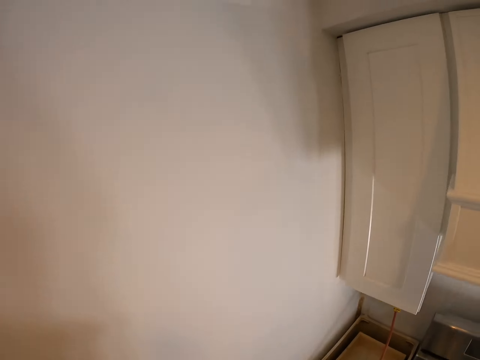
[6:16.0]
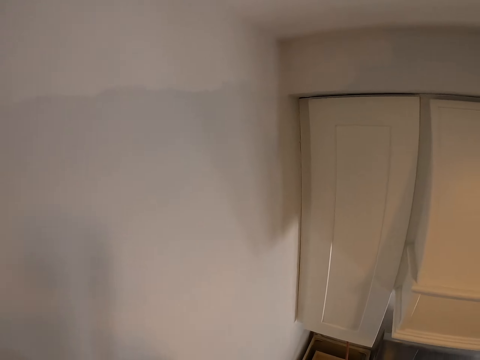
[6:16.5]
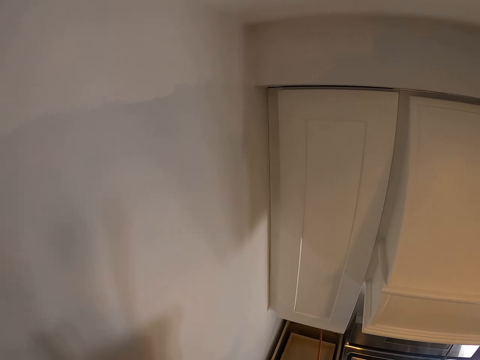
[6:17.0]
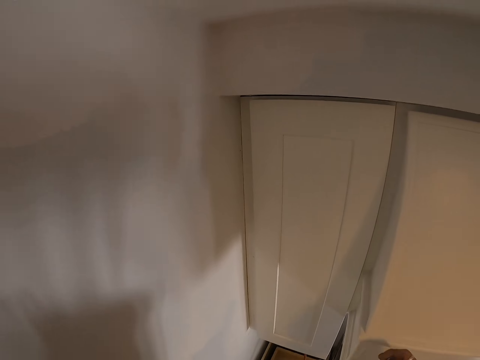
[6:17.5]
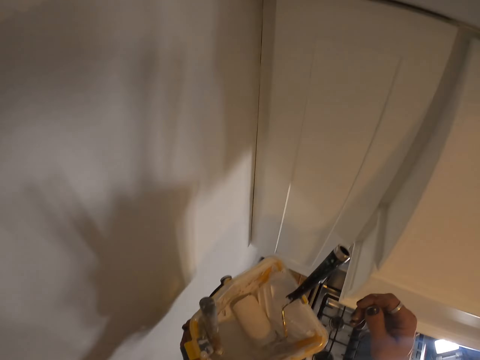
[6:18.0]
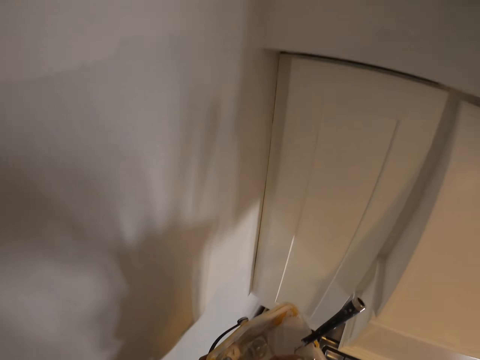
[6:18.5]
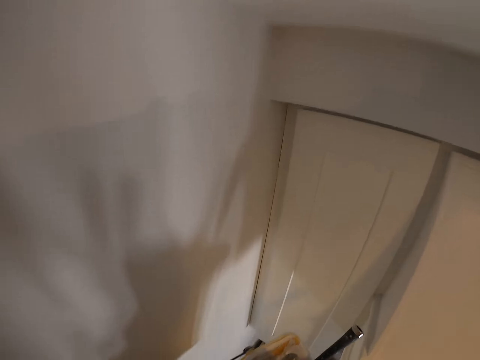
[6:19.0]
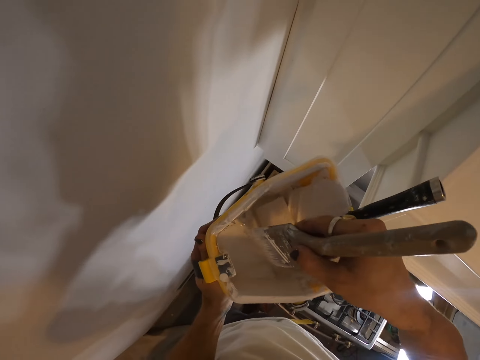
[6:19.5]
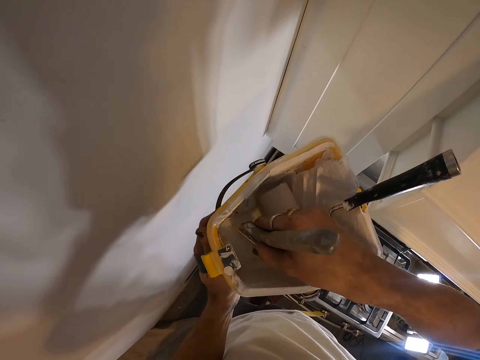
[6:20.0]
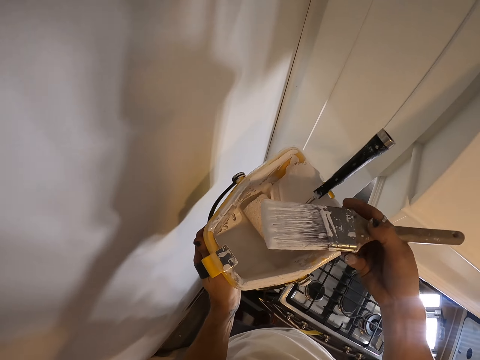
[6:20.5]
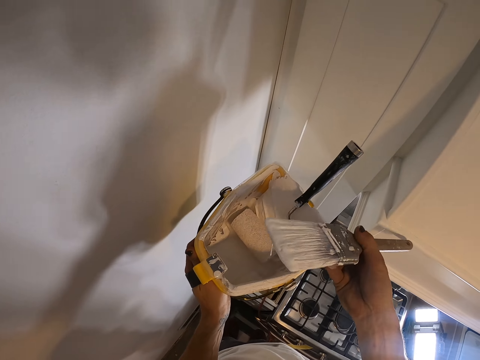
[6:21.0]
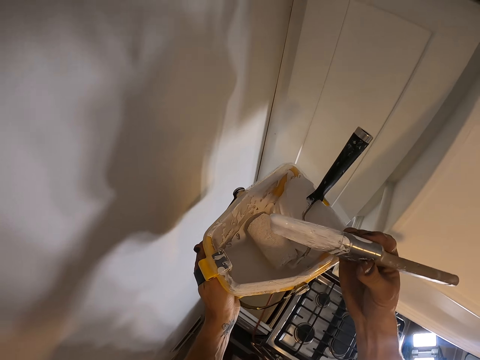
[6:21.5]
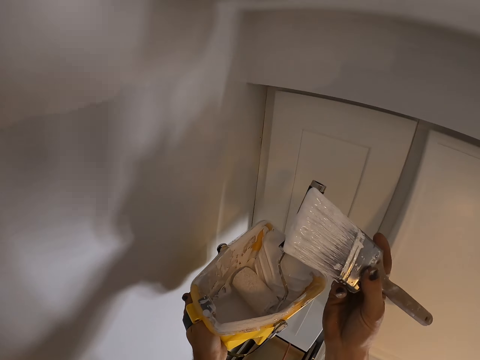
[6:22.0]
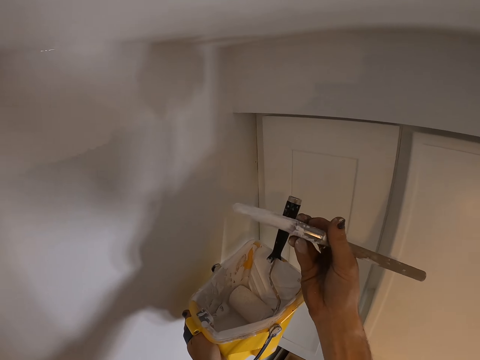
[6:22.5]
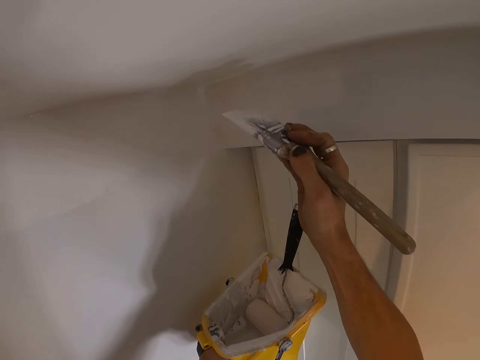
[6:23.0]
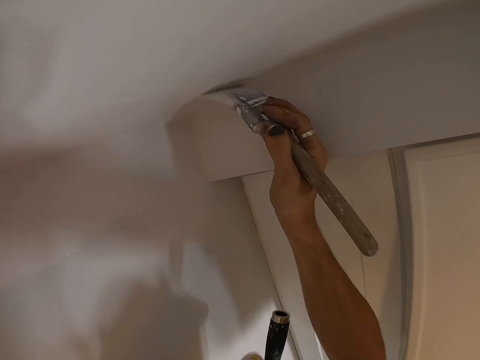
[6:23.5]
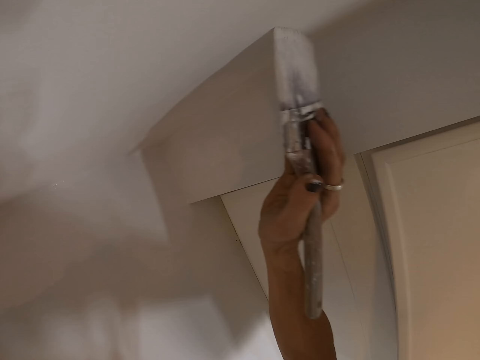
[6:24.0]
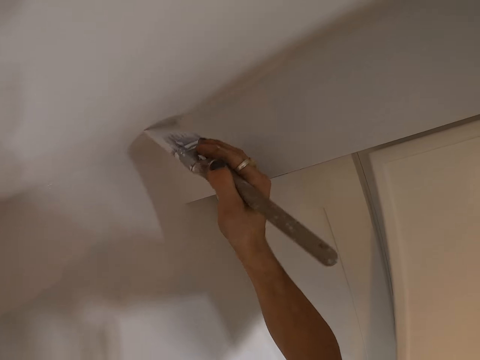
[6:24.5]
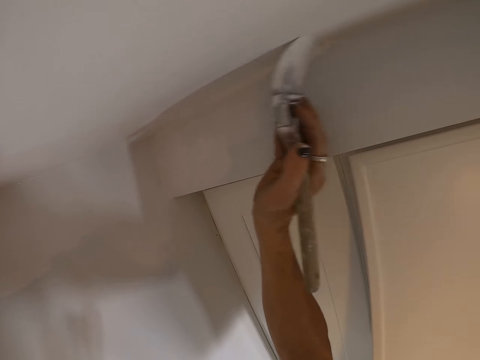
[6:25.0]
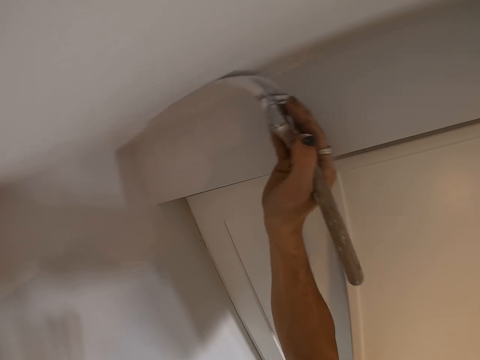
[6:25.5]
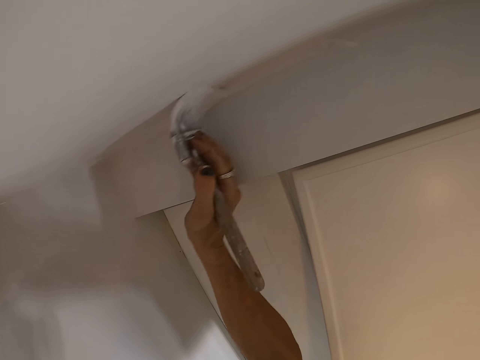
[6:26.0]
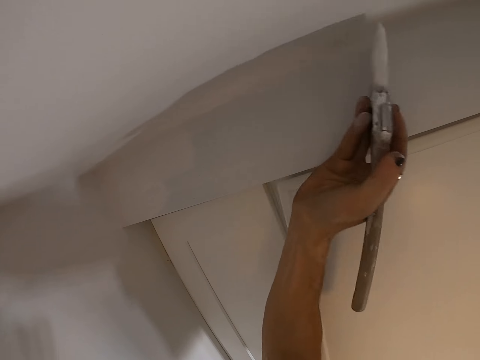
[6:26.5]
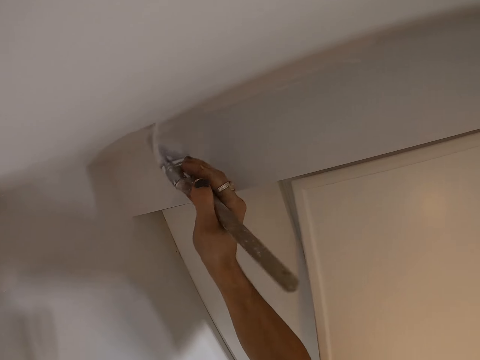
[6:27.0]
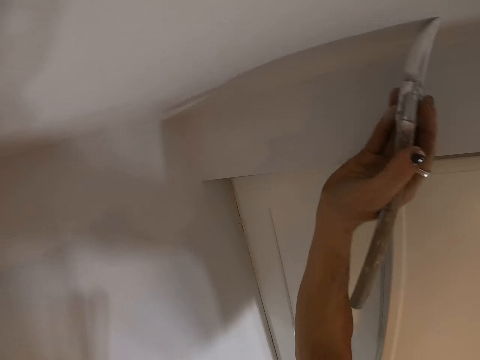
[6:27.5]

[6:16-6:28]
The camera wearer steps on the bench. They take a paint brush from the paint bucket and continue to paint the wall with the paint brush.

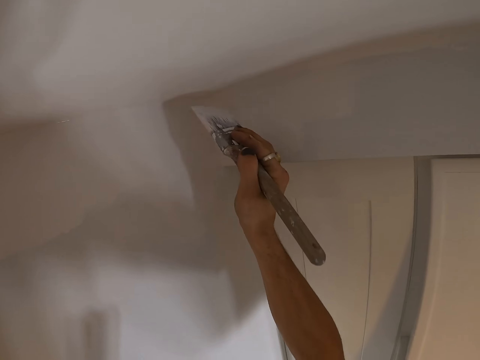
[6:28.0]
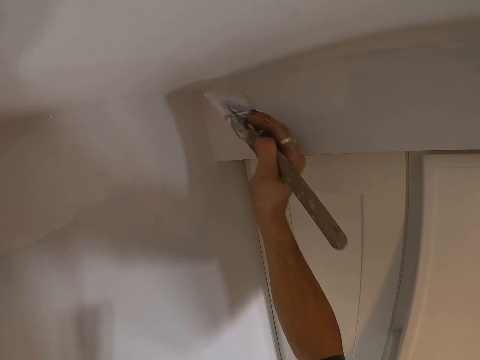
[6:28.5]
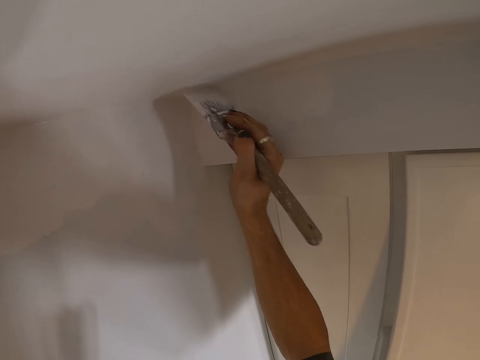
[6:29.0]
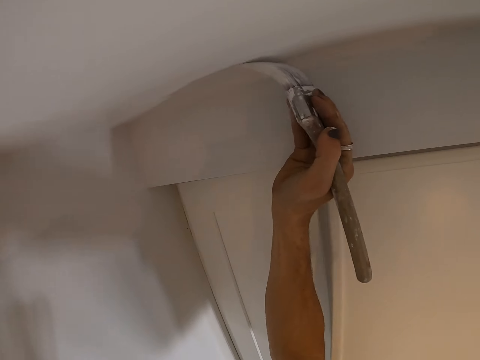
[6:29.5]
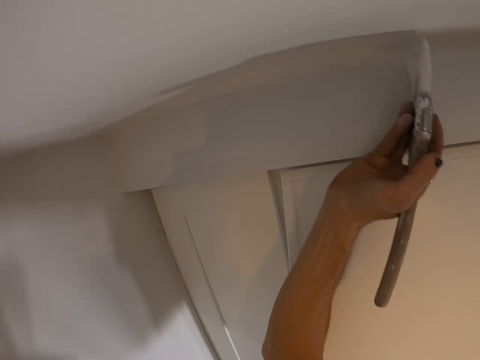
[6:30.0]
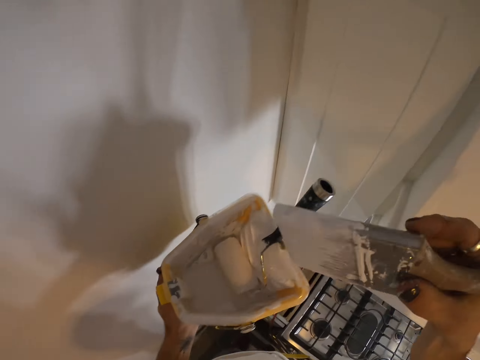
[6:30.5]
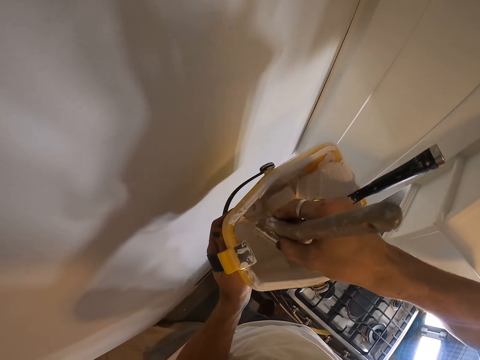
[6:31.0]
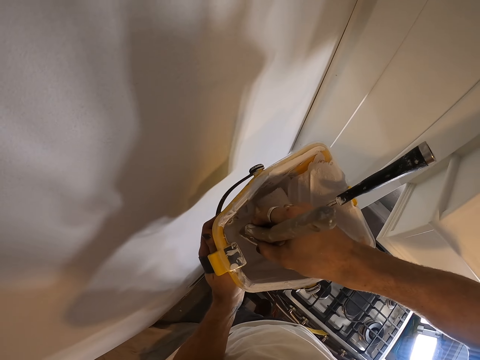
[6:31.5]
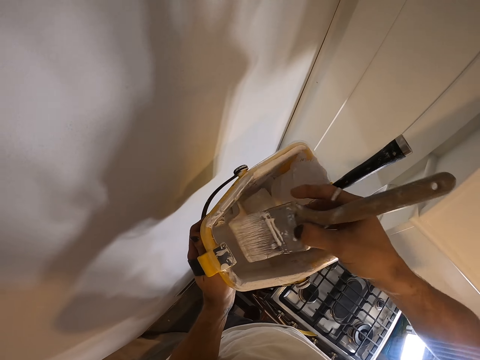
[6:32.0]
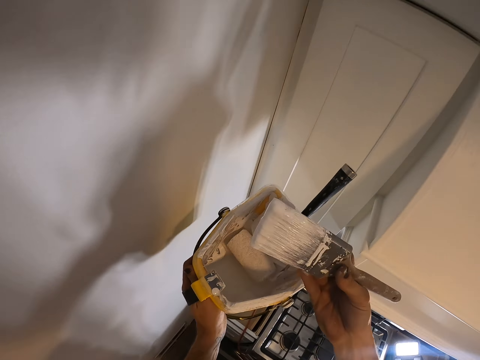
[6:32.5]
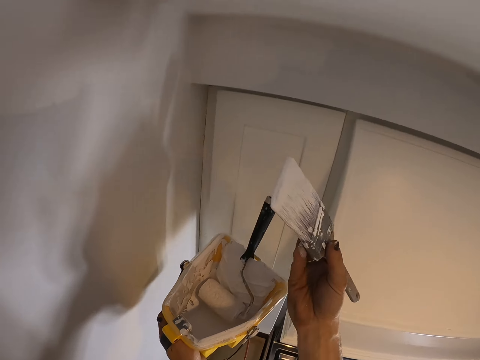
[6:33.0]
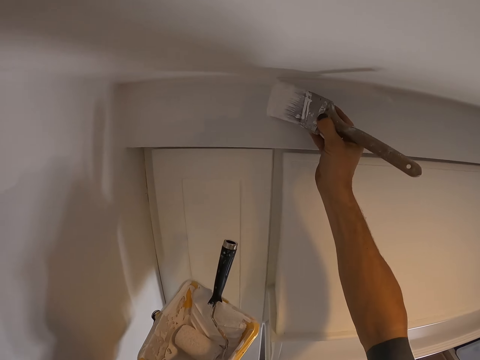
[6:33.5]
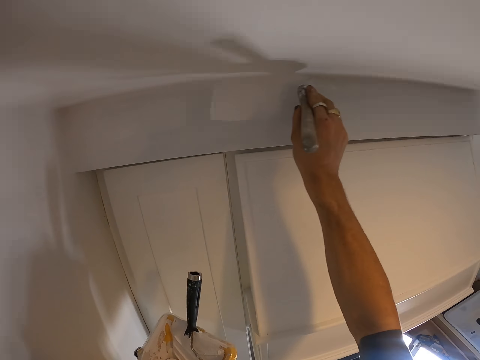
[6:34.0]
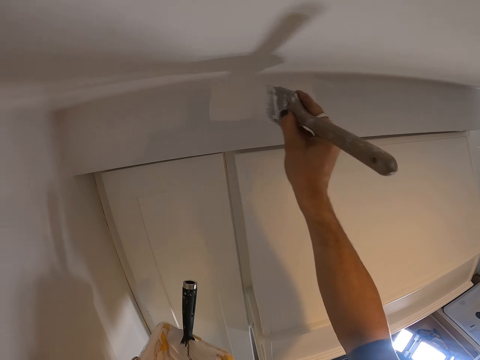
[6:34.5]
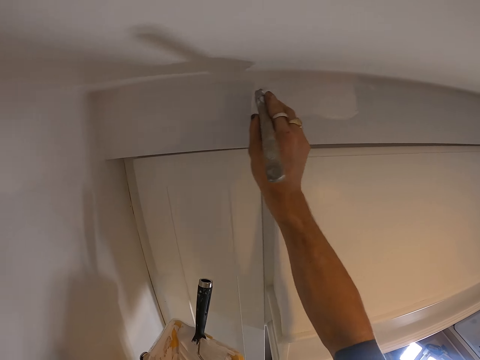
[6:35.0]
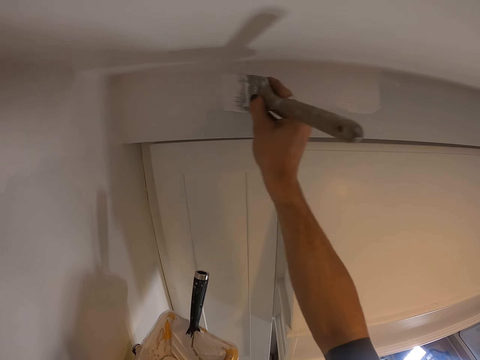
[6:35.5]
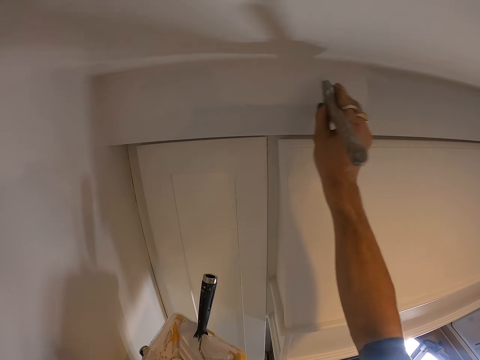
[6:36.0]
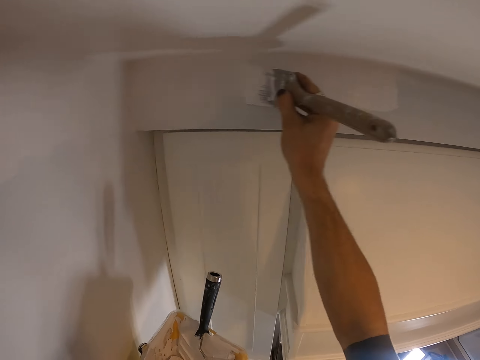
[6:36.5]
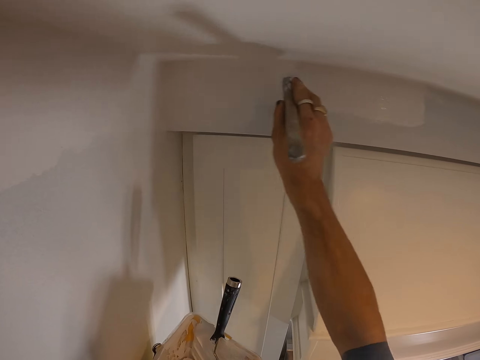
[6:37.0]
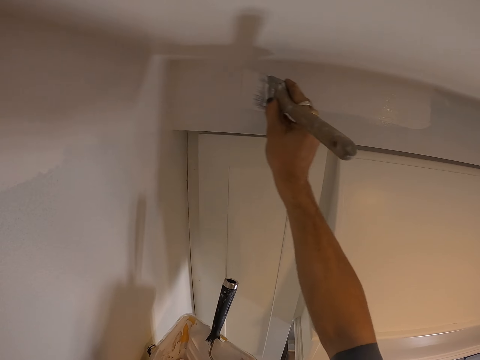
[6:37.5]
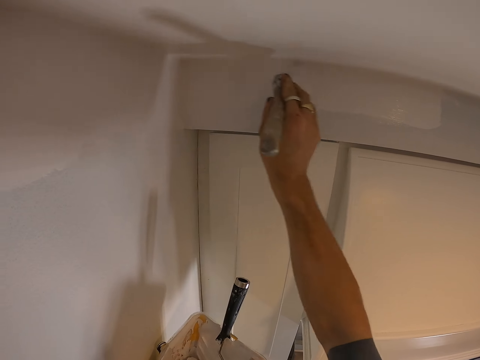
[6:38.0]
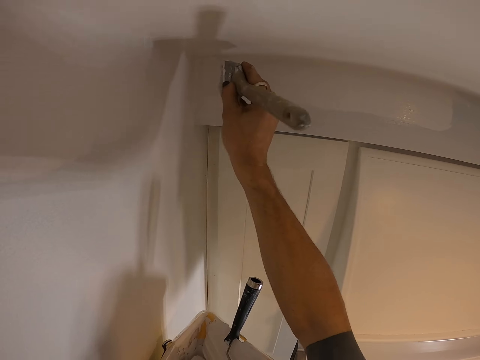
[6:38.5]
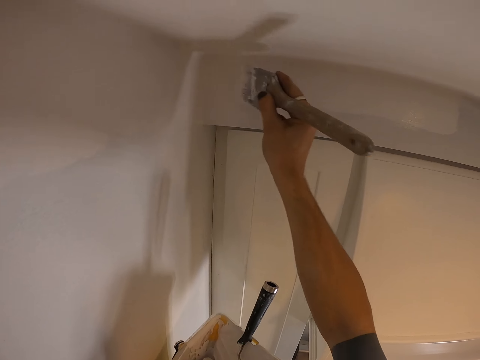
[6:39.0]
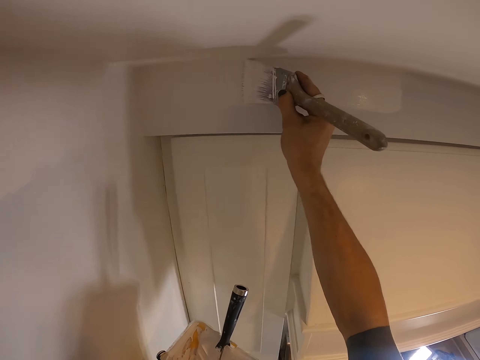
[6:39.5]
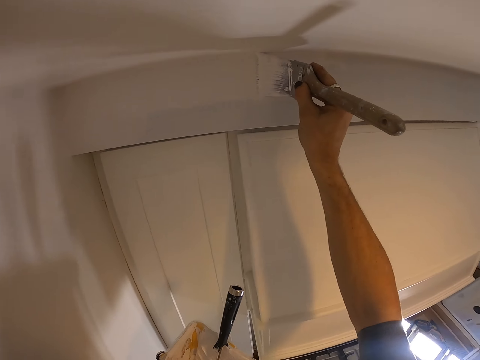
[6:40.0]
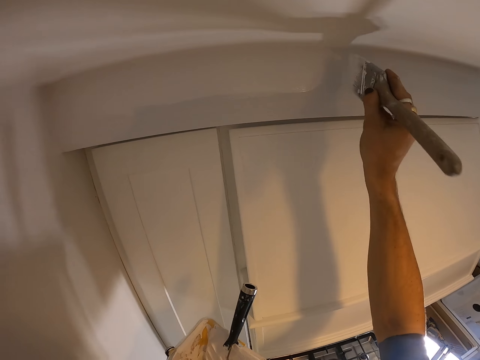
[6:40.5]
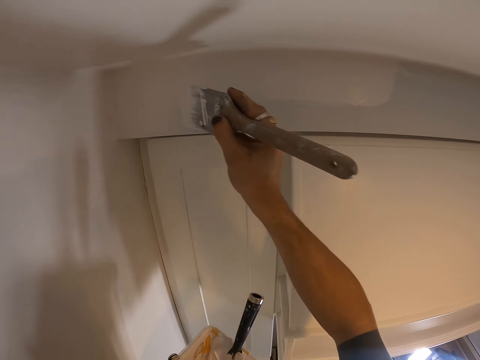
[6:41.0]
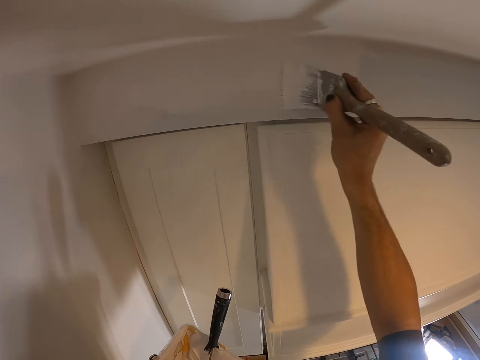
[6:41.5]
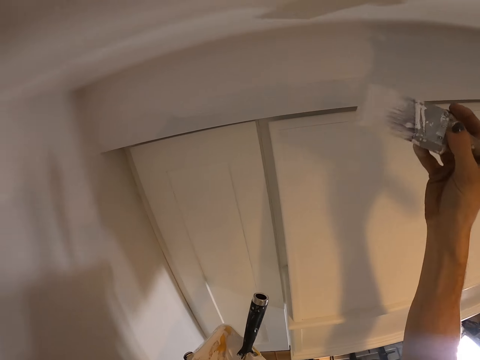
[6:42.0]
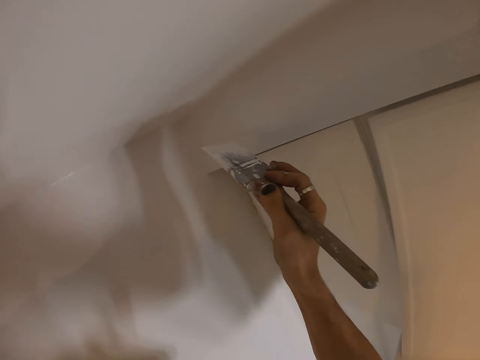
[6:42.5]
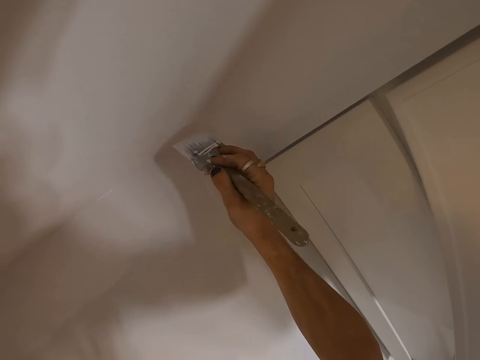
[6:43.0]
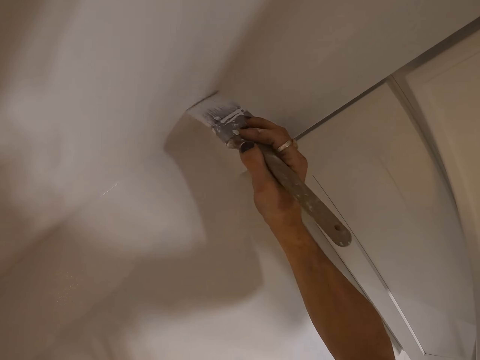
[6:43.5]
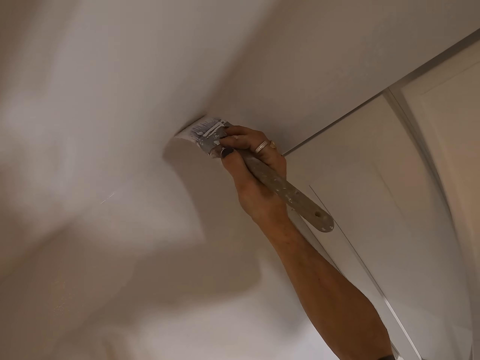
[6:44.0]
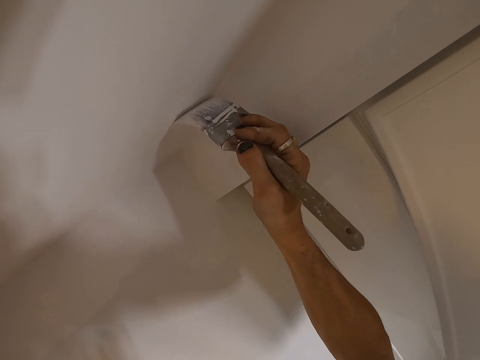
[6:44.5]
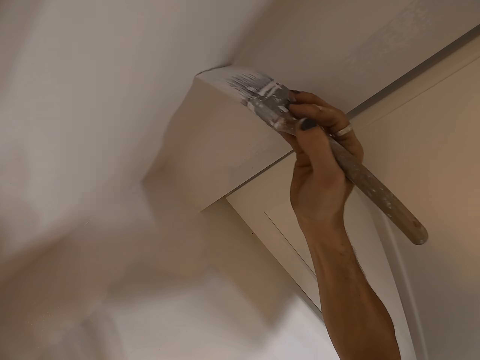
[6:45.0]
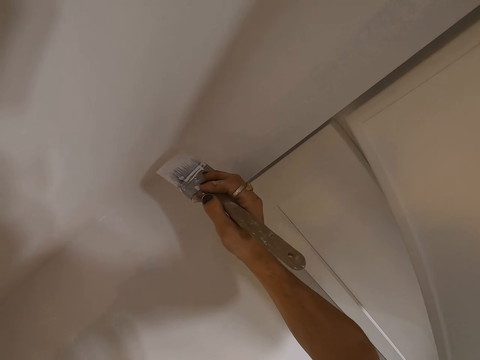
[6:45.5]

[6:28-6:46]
The camera wearer dips the paint brush into a paint tray. They continue to paint the wall with the paint brush.
